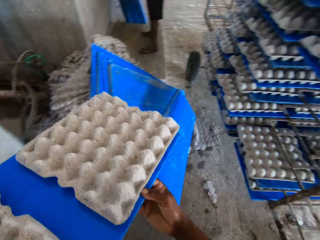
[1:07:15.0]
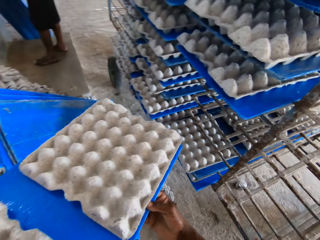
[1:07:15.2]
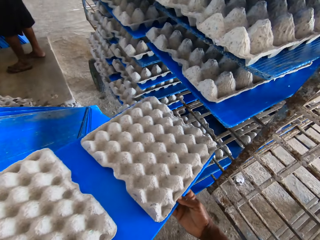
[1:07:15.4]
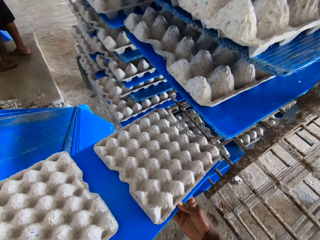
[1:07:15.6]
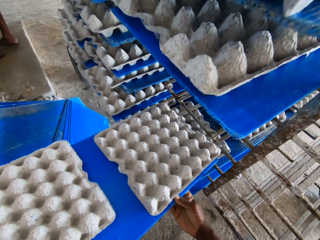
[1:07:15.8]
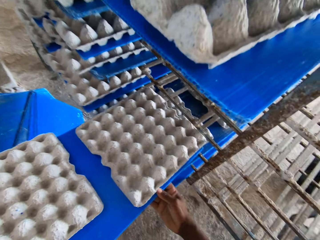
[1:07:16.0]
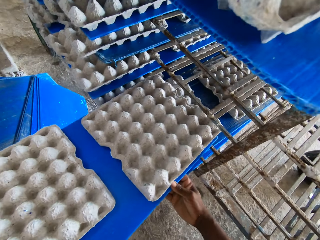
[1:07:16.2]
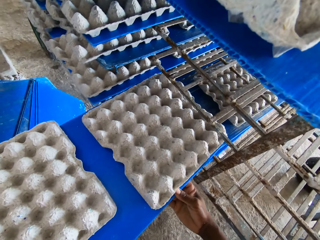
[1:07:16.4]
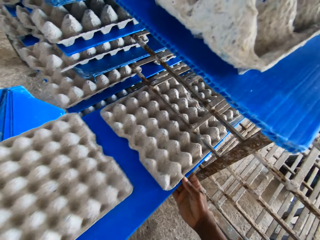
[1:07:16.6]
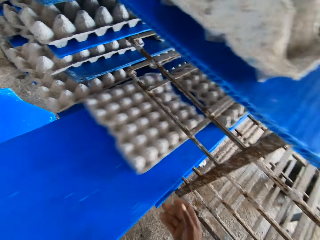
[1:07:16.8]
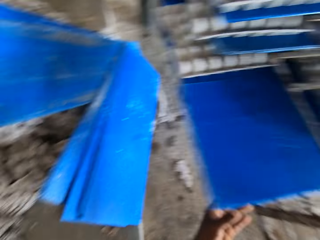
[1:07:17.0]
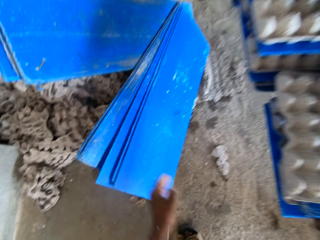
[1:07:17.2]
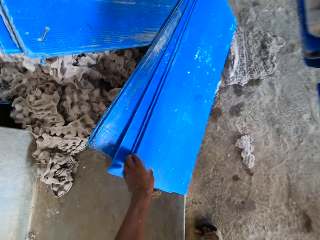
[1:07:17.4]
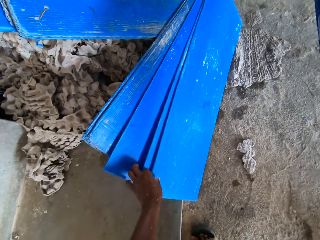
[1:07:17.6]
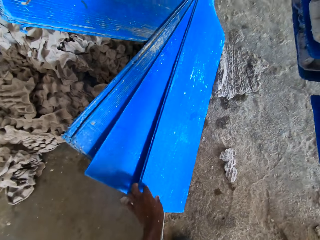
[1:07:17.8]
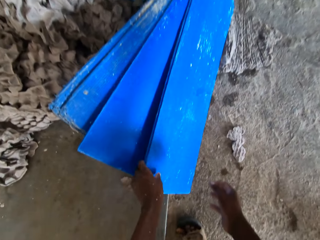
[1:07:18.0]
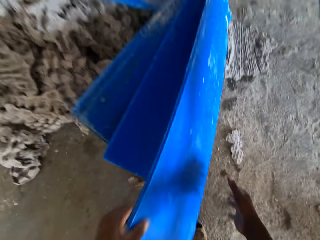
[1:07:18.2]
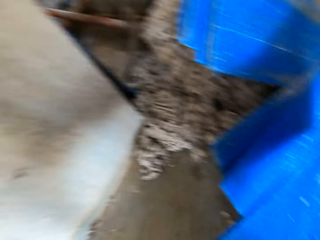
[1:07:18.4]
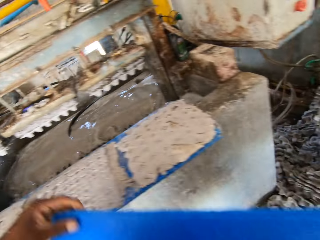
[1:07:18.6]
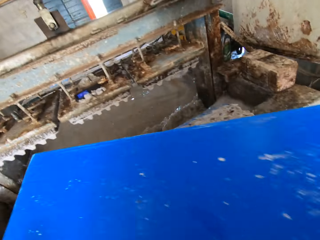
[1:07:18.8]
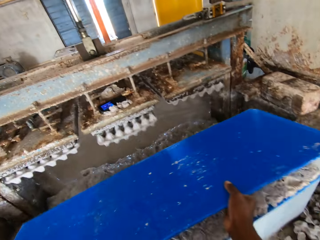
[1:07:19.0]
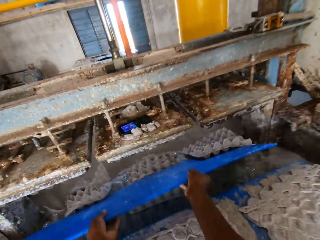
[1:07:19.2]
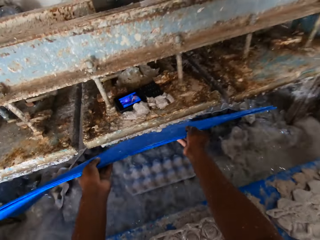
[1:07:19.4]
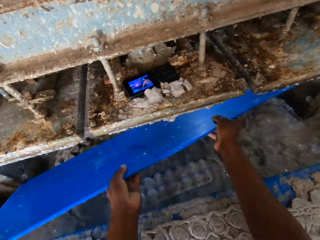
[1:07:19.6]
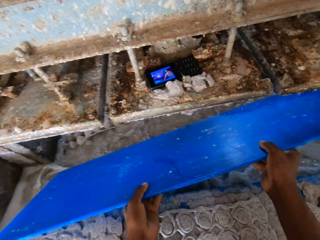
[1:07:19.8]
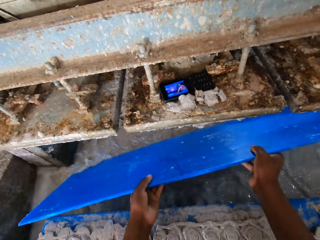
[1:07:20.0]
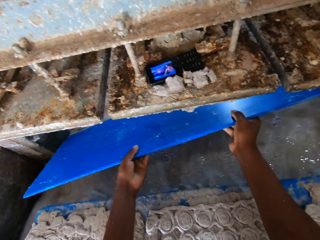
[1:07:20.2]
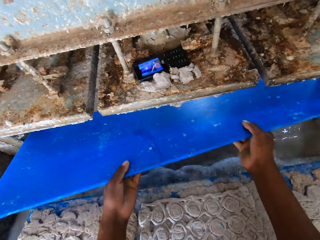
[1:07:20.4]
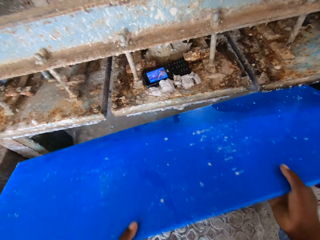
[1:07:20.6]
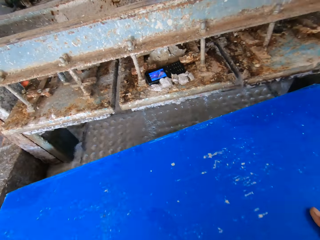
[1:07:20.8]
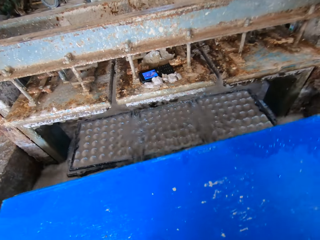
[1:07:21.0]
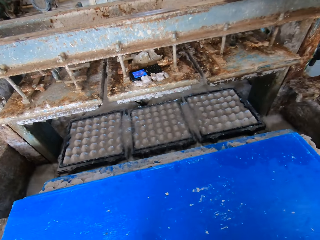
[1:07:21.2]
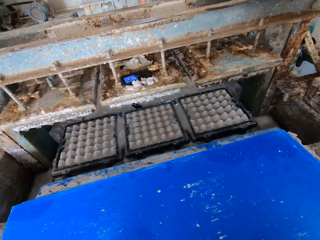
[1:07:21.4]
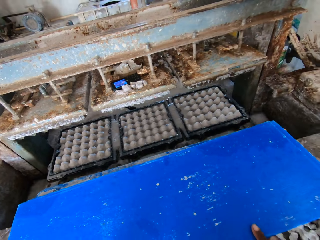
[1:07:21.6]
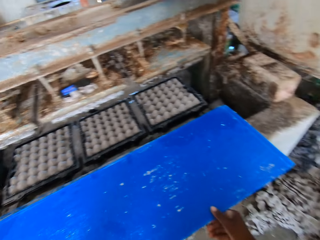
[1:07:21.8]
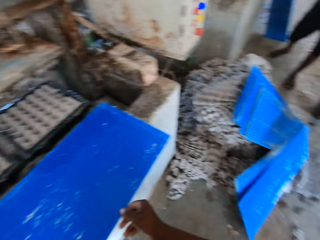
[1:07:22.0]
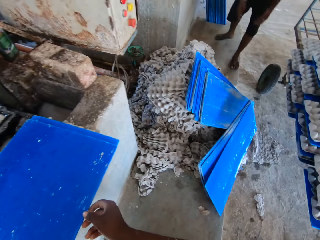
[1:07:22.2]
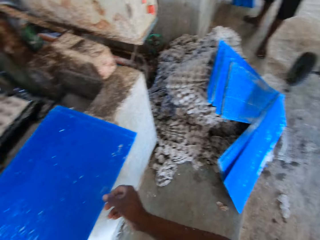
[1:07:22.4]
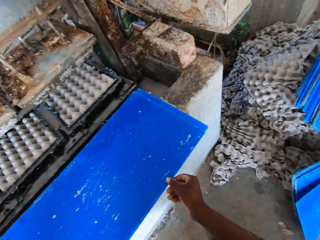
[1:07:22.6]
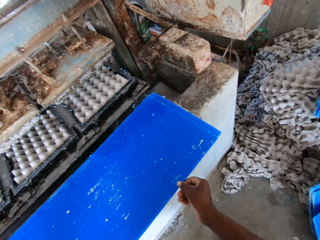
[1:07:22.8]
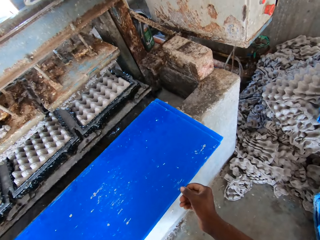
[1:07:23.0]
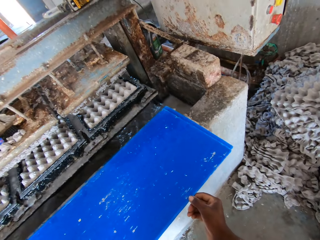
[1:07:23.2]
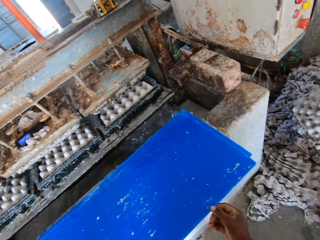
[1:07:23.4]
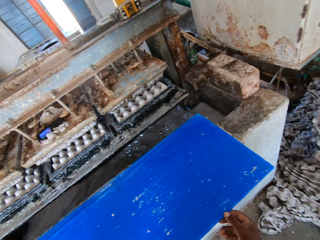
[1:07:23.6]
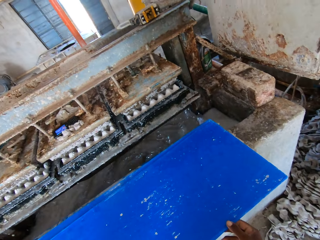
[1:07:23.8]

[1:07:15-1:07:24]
The camera wearer picks the plastic sheet together with the egg tray on the plastic sheet with egg trays on the ledge with both hands. He slides the plastic sheet together with the egg tray in the rack with both hands. He picks some plastic sheets on the floor with his left hand. He dips the plastic sheets in the water in the egg tray machine with both hands. He places the board in the machine. He drops the plastic sheets on the plastic sheet on the ledge with both hands.

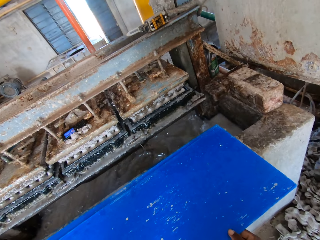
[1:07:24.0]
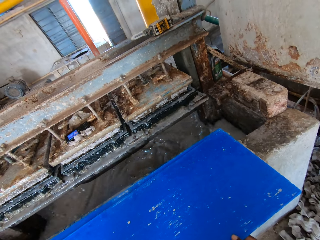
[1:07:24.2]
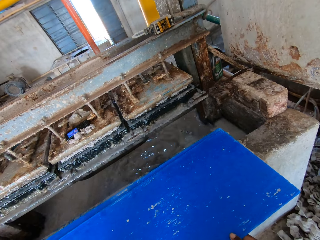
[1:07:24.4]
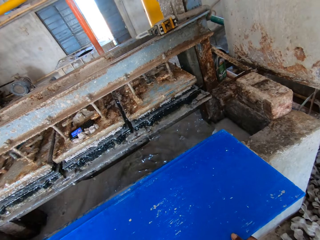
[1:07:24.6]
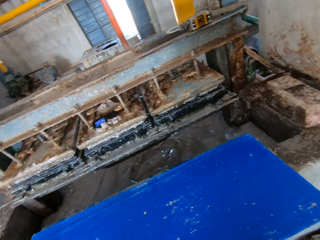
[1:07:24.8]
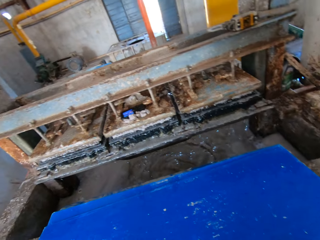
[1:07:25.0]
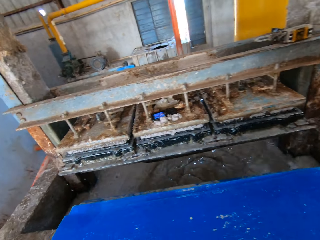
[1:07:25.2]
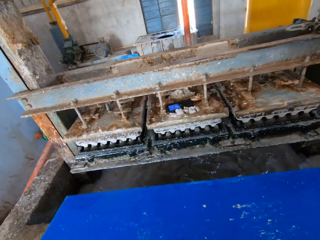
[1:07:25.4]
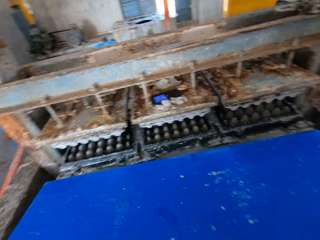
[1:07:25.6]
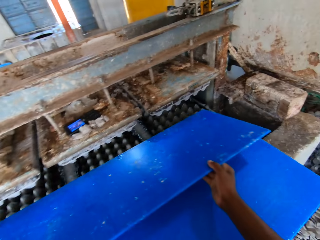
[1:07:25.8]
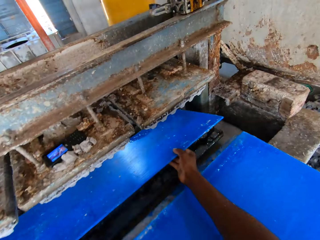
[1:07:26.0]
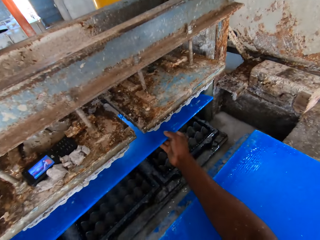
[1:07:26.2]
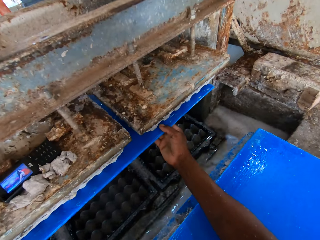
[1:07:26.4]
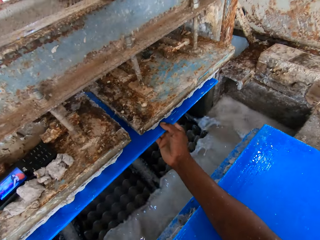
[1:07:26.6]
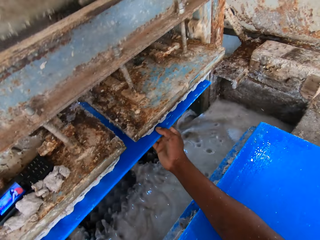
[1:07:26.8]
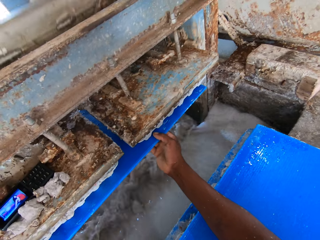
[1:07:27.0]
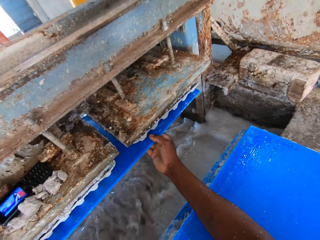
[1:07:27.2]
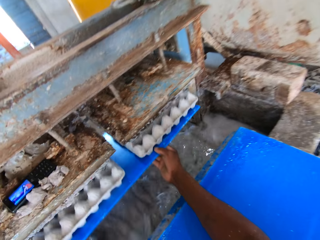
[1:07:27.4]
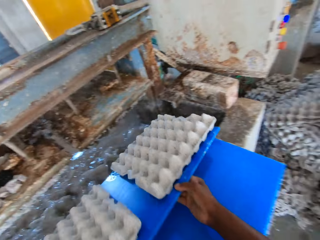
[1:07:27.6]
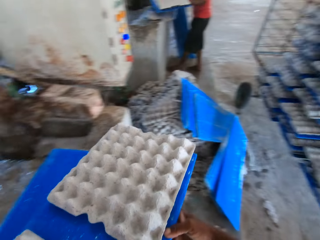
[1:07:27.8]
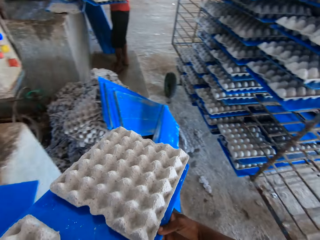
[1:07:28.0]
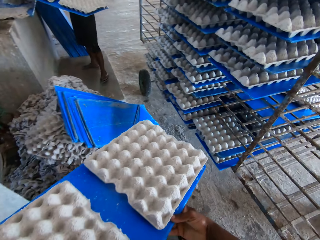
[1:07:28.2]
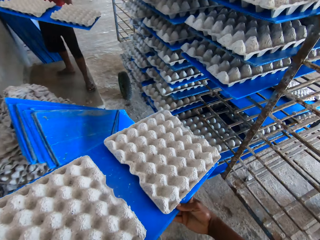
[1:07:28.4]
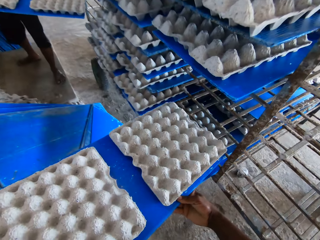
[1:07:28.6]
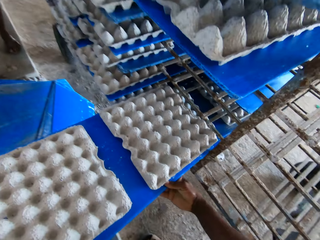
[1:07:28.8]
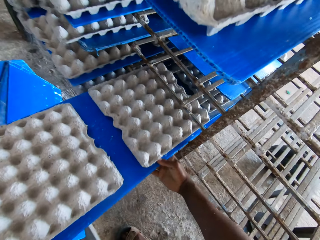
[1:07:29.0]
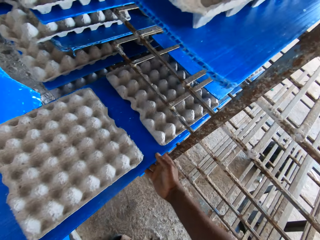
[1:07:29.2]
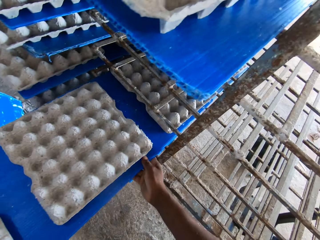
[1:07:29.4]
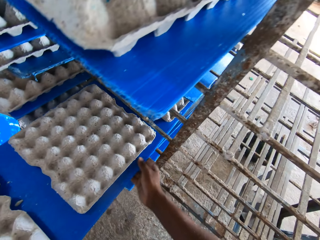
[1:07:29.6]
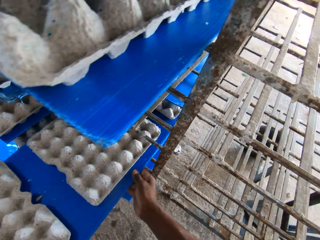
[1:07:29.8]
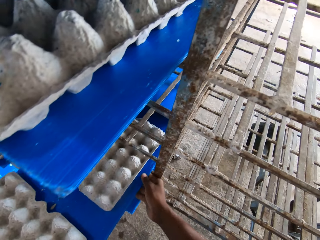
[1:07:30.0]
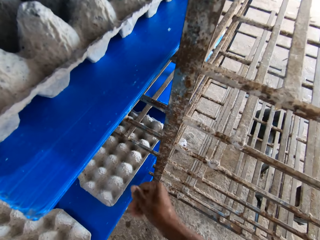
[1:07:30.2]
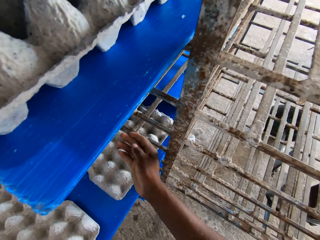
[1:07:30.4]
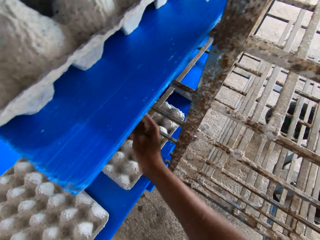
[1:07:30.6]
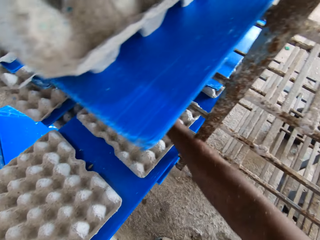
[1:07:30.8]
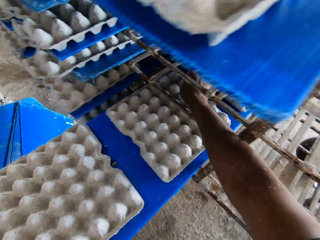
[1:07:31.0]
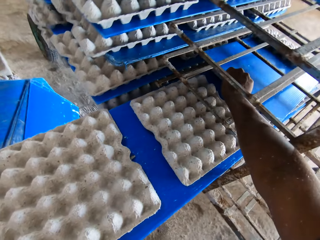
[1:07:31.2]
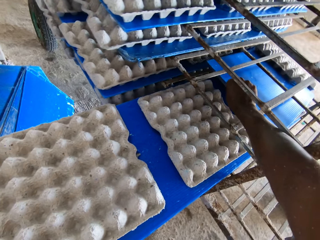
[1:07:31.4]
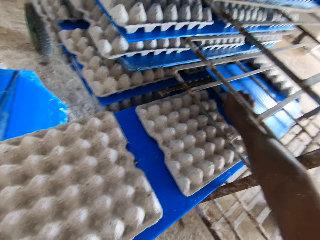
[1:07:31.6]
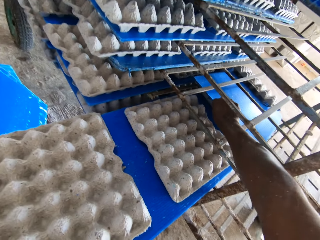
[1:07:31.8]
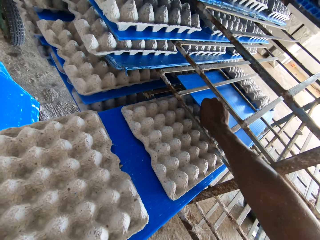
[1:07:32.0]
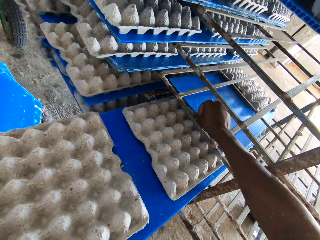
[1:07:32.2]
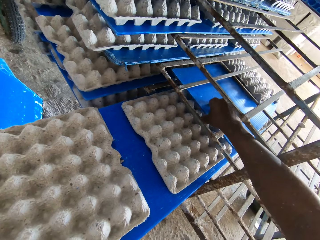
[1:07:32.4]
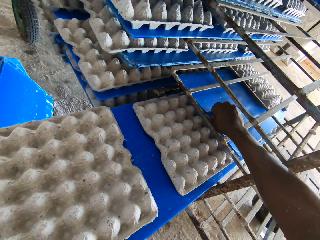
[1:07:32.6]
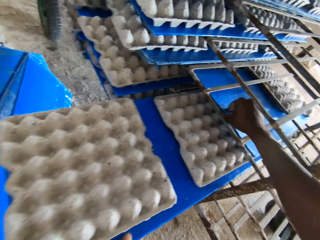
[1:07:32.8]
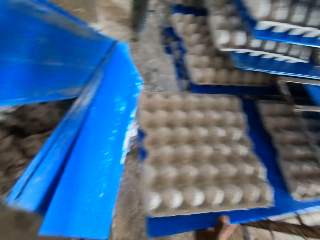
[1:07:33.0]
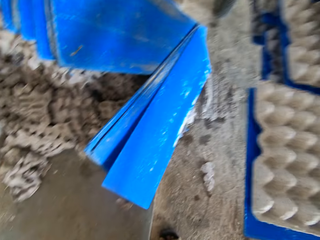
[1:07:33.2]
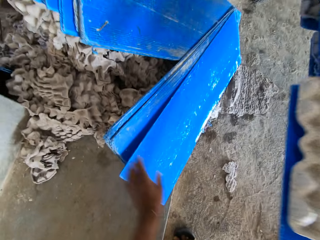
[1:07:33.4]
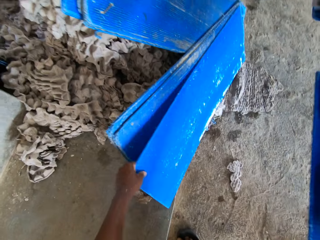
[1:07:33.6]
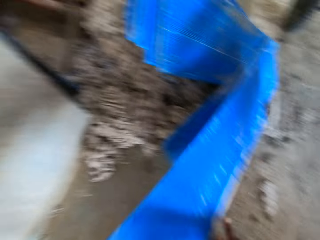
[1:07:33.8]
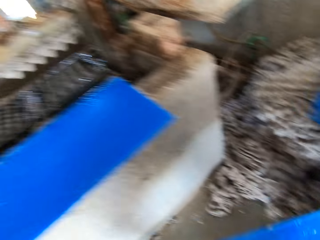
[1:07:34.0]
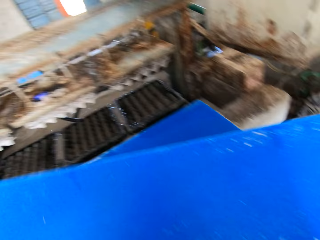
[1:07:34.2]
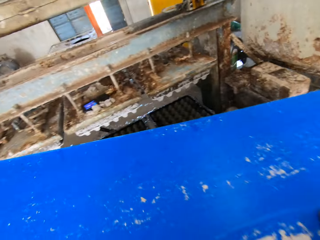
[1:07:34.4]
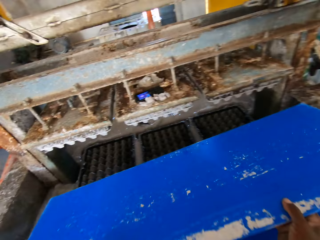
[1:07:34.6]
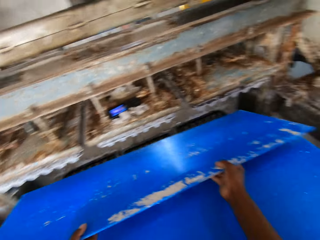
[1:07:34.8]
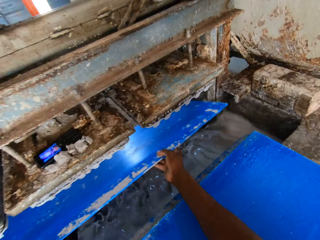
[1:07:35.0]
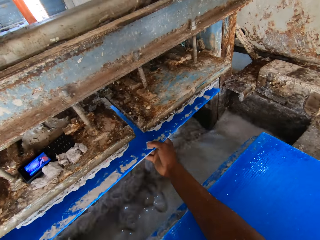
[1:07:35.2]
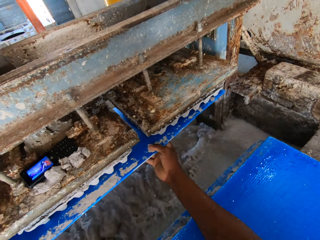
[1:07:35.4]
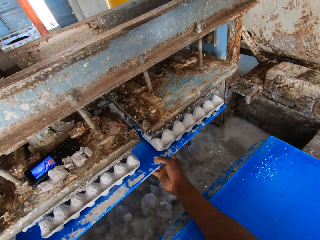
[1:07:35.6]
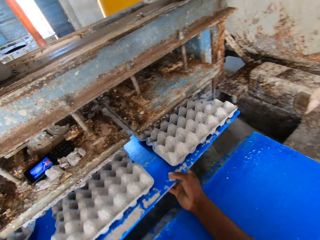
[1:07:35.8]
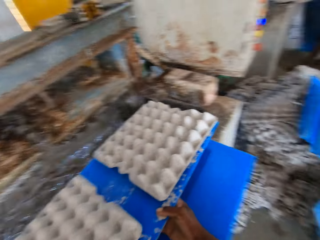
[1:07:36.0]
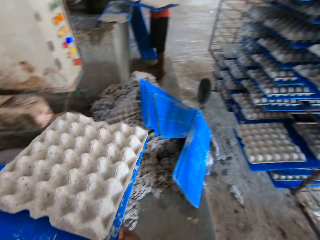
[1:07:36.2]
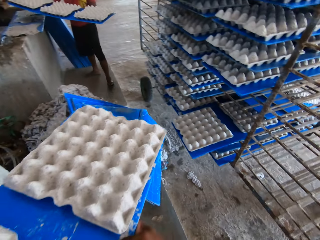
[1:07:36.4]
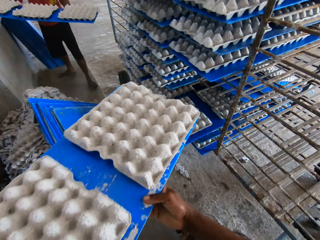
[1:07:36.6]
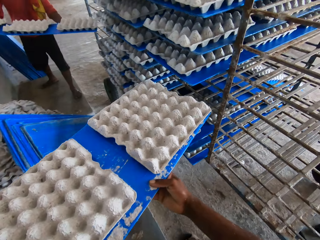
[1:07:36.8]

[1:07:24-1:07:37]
The camera wearer holds the board. He picks a plastic sheet on the plastic sheets on the ledge with both hands. He inserts the plastic sheet into the egg tray machine with both hands. He removes the plastic sheet together with some egg trays on it from the egg tray machine with both hands. A man holds a plastic sheet together with some egg trays on it with both hands. The camera wearer slides the plastic sheet together with the egg tray in the rack with both hands. He adjusts the plastic sheet together with the egg tray in the rack with his right hand. He picks a plastic sheet on the floor with his left hand. He inserts the plastic sheet into the egg tray machine with both hands. He removes the plastic sheet together with some egg trays on it from the egg tray machine with both hands.
